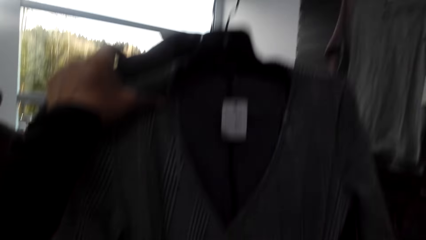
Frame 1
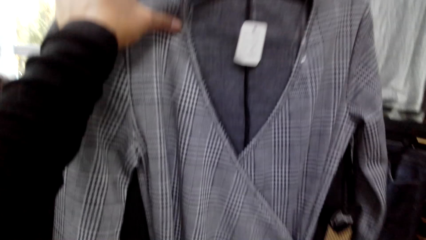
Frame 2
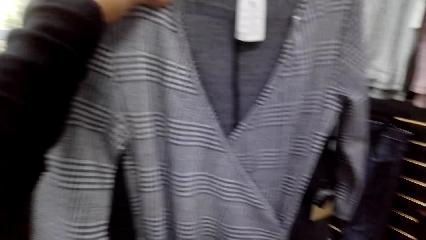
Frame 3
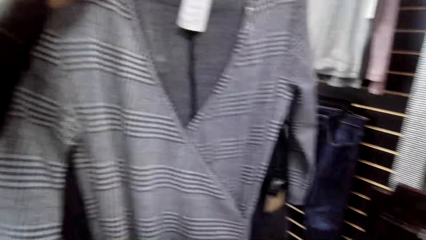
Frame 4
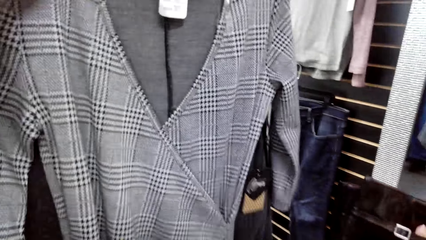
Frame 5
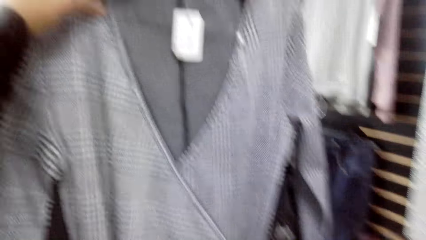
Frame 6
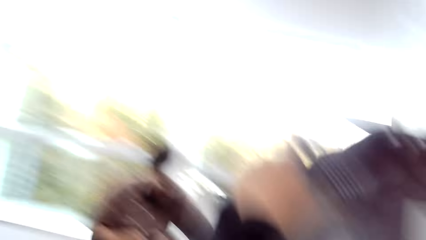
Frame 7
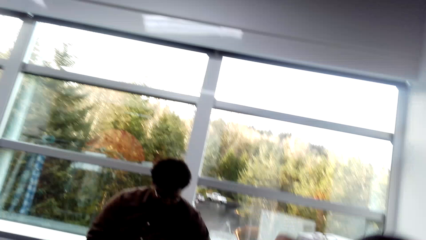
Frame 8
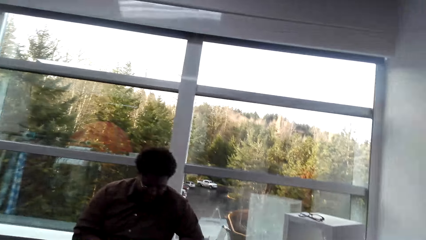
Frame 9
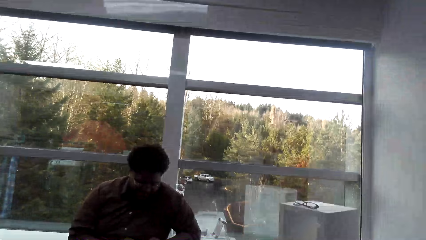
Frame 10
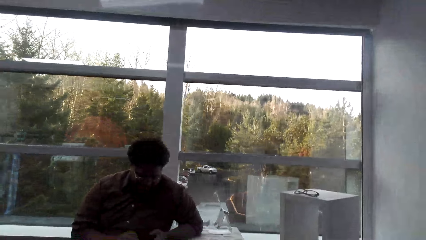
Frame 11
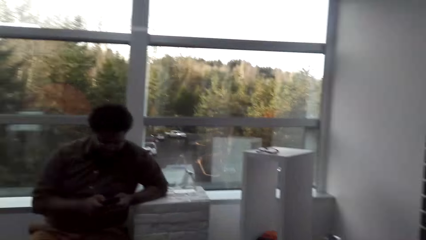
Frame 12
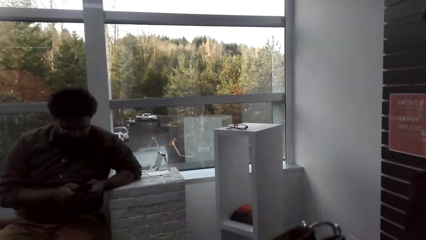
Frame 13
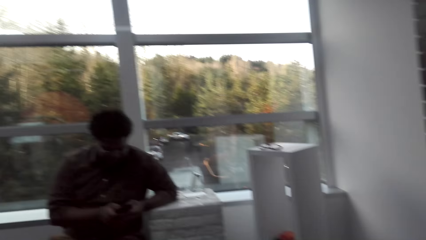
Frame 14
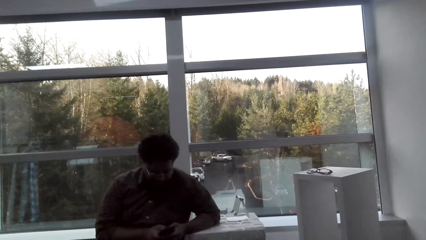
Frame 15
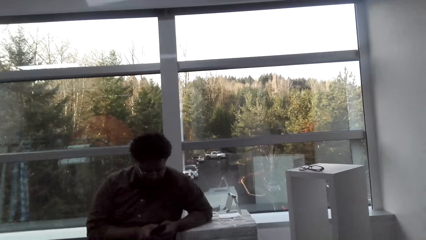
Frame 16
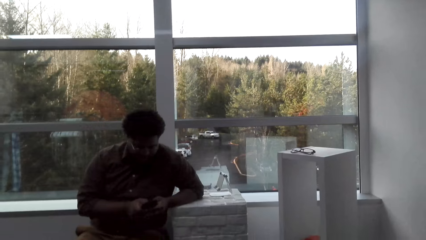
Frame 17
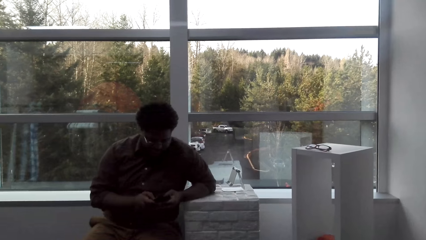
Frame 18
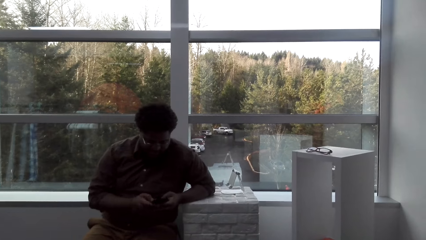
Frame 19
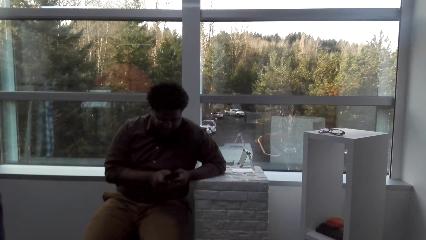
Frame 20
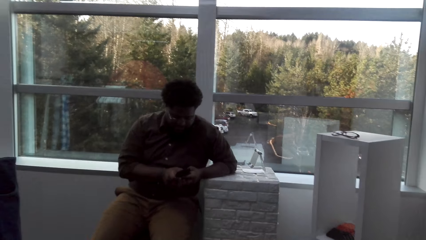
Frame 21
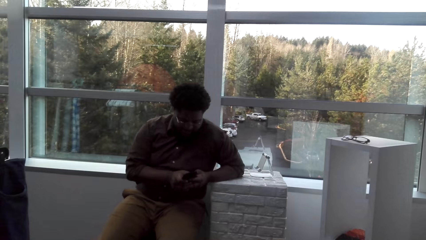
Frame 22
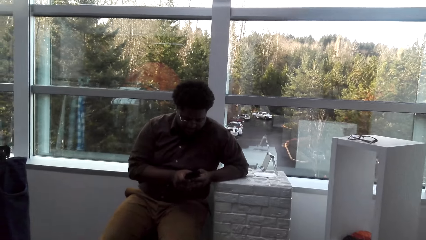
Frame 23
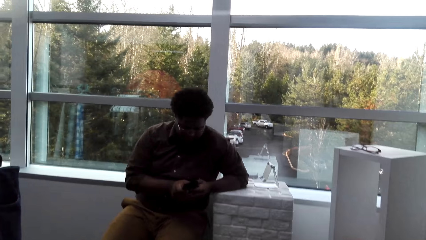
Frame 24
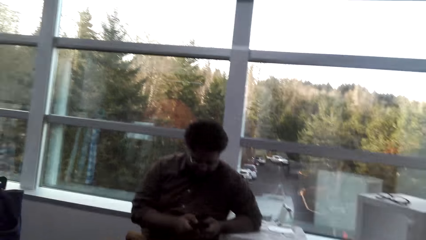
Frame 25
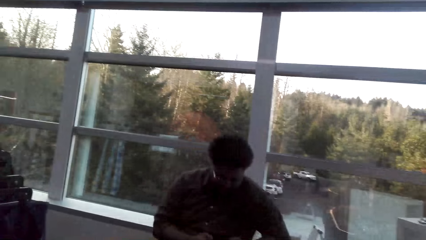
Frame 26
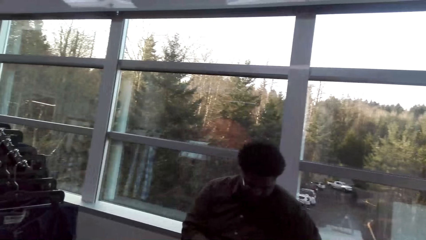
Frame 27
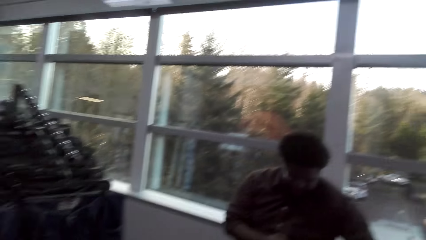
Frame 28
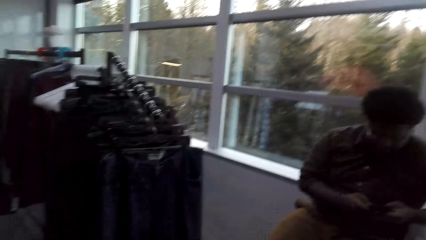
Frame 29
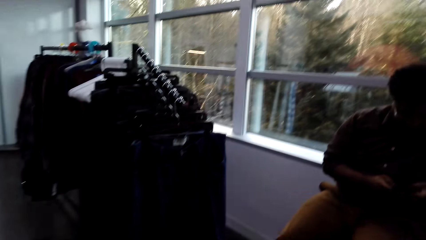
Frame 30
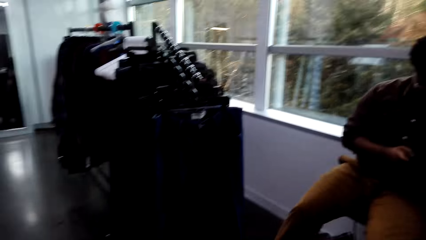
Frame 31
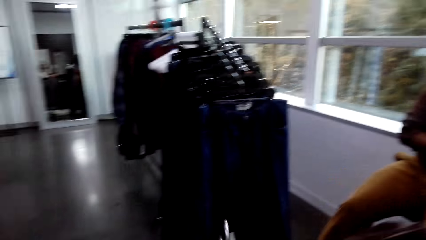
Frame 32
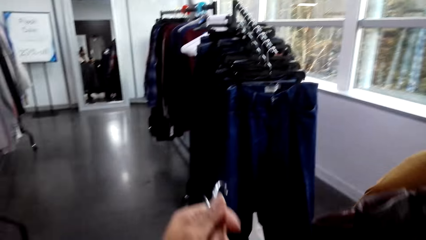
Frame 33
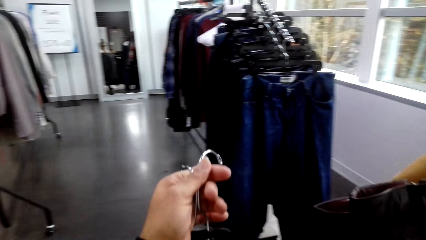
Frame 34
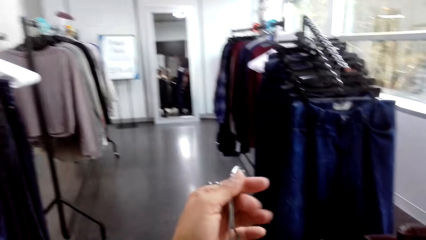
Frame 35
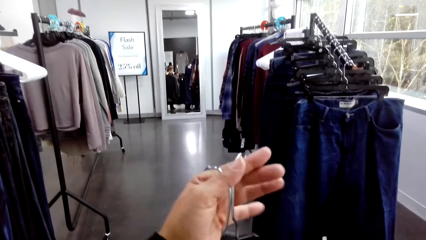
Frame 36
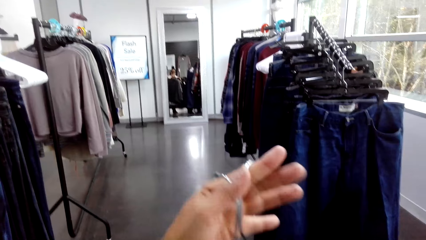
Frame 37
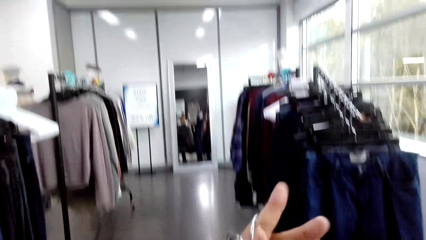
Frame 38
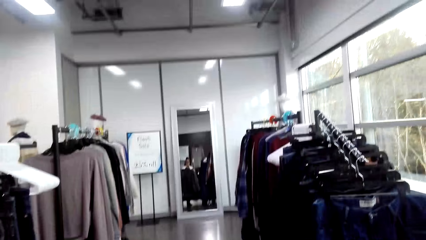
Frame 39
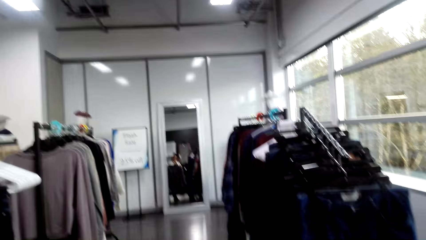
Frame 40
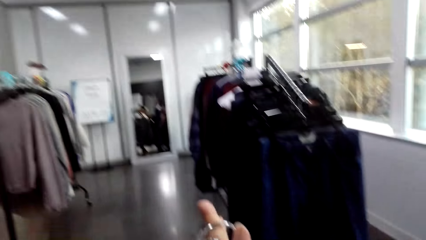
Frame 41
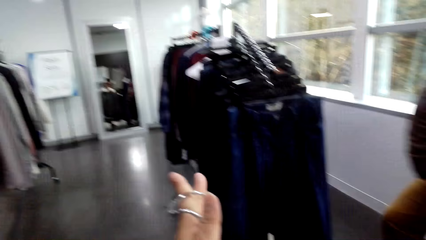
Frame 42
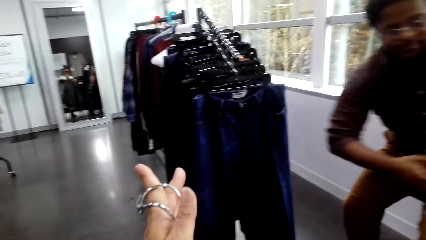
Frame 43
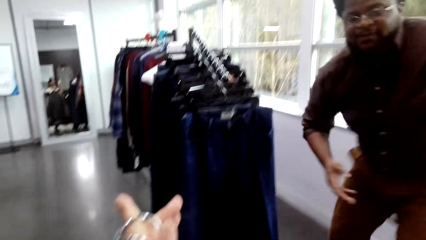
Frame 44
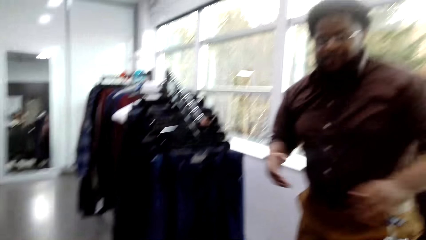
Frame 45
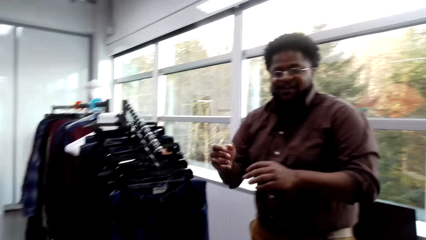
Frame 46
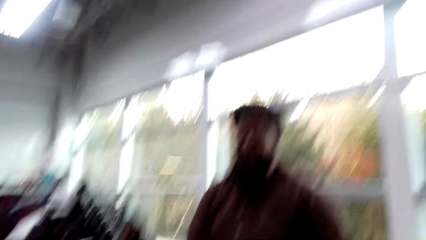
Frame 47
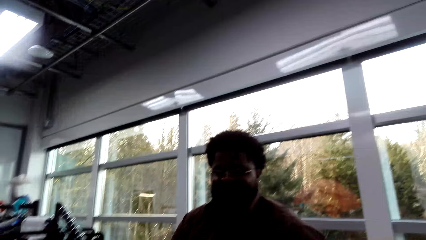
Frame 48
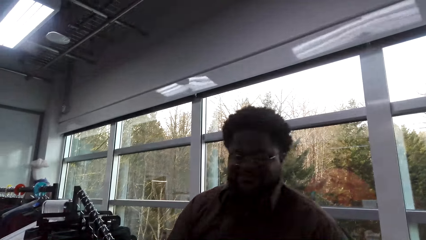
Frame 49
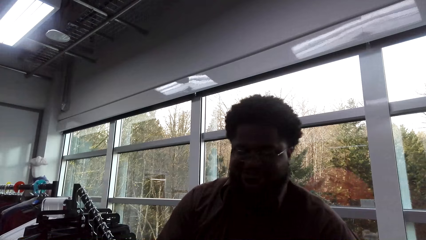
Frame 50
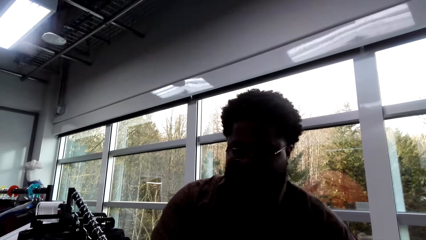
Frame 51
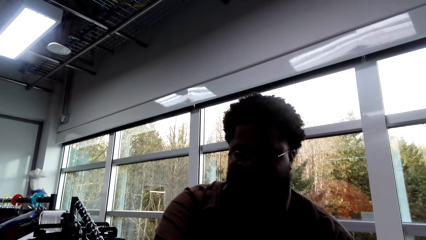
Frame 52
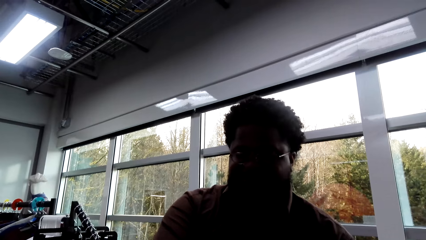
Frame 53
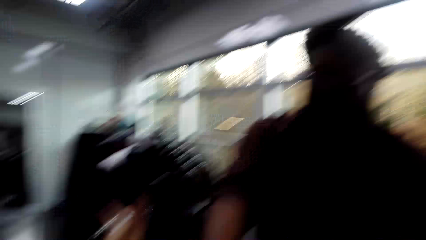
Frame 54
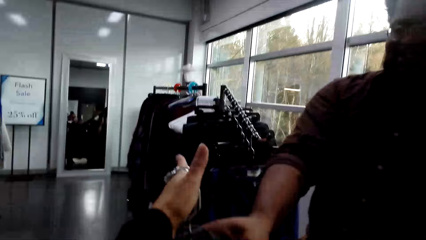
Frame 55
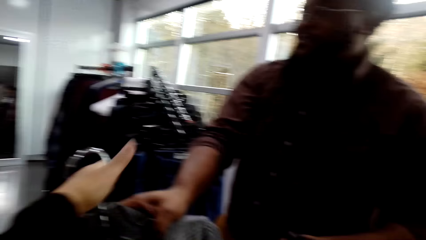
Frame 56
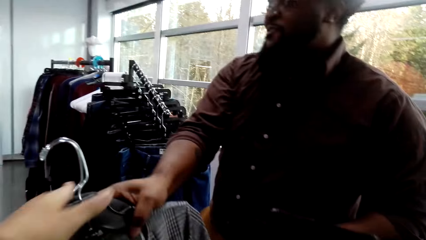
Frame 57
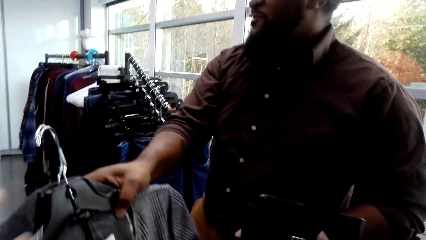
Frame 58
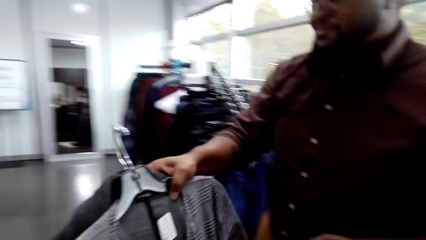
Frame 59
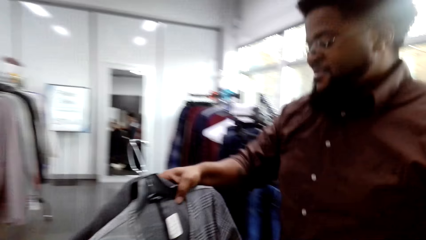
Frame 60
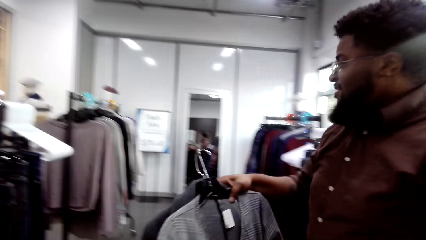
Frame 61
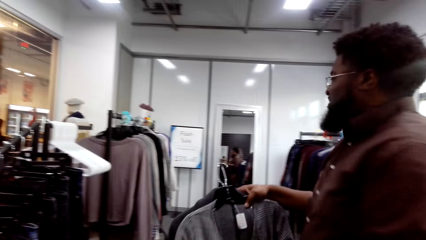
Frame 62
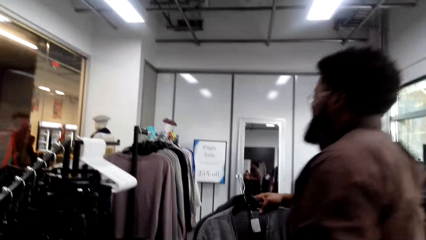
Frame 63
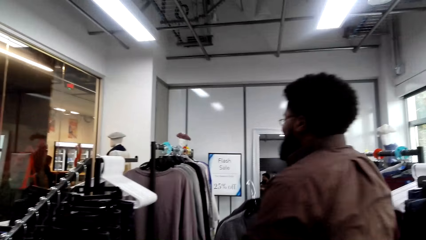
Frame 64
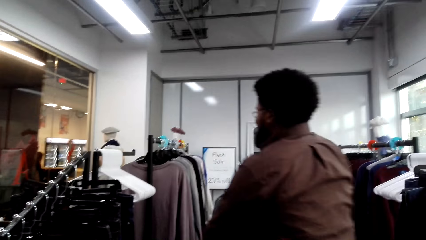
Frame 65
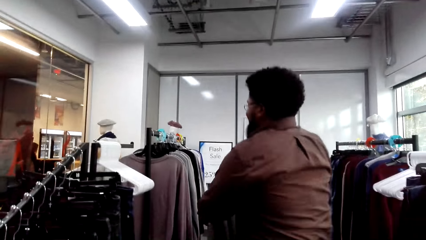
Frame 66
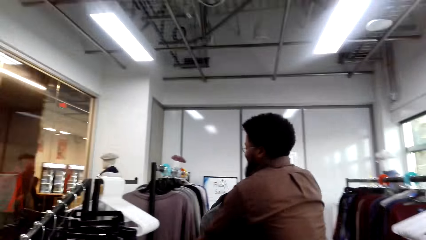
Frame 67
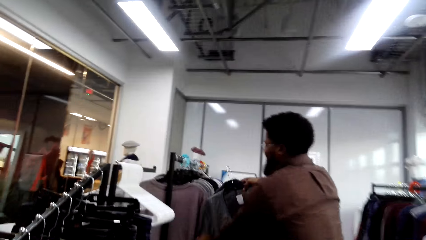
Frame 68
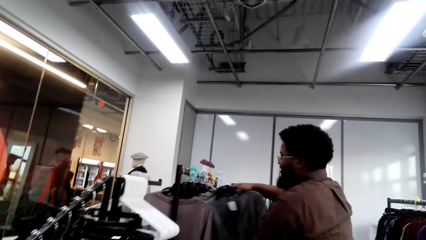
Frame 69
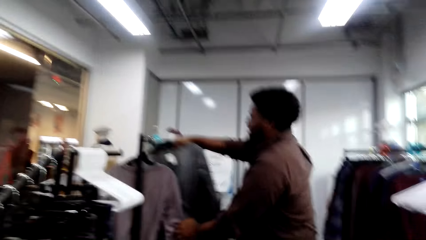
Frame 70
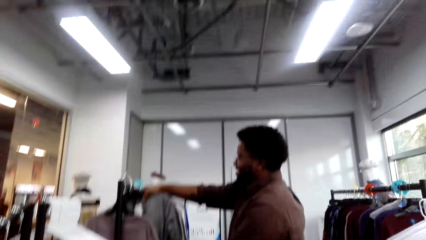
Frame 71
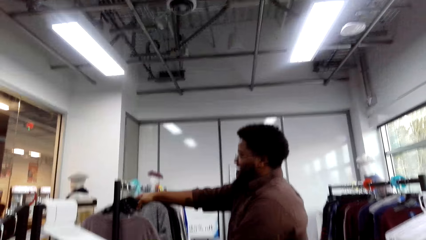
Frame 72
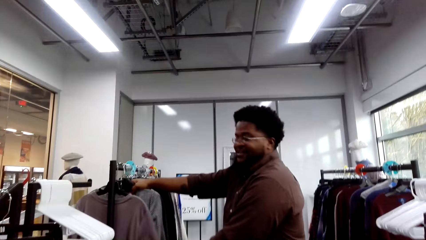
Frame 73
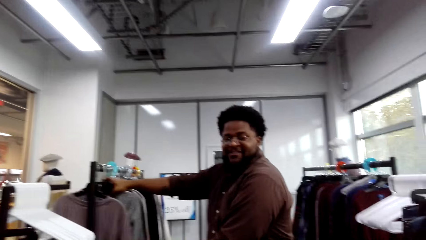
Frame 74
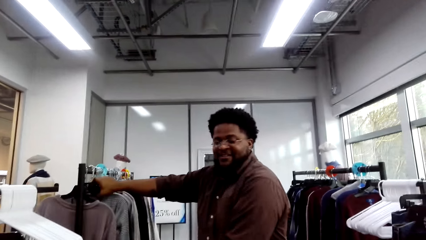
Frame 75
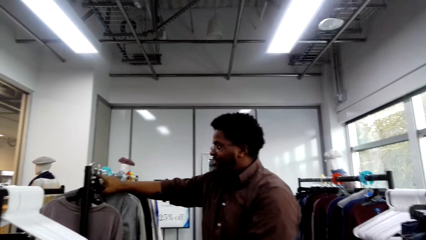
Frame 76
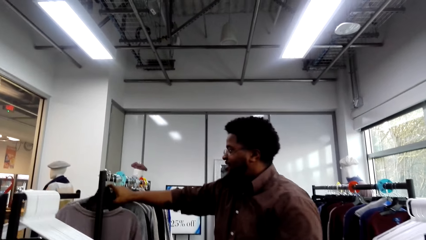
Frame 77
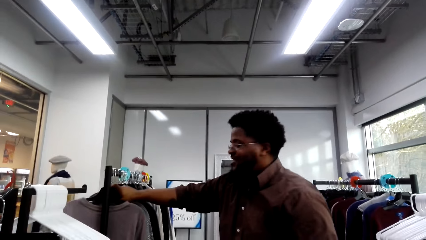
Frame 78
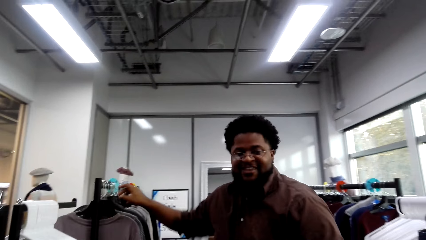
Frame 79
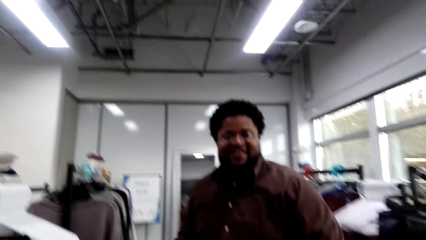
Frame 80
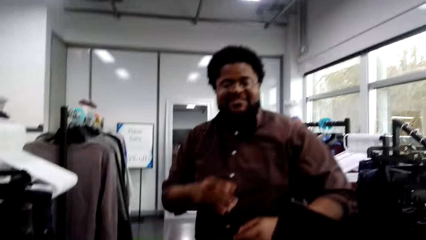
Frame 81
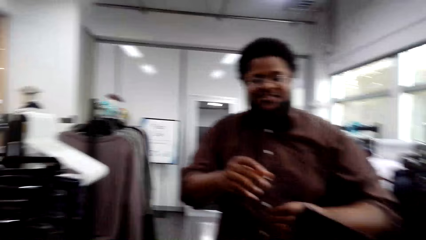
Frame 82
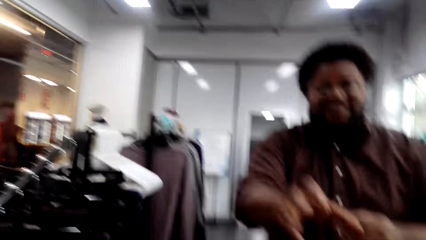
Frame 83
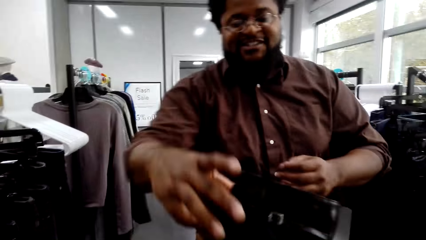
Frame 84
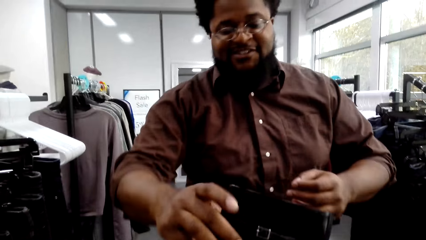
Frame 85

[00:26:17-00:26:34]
The camera wearer lifts the cloth up. They look around. They give the clothes to the man. The man carries the clothes and hangs the clothes on the stand.
